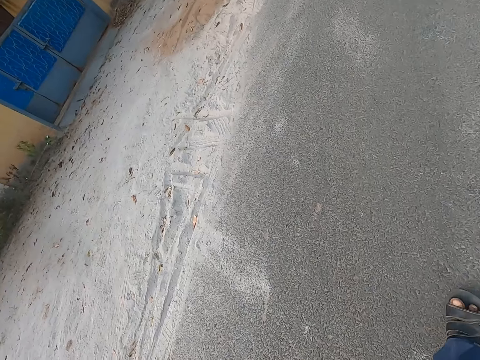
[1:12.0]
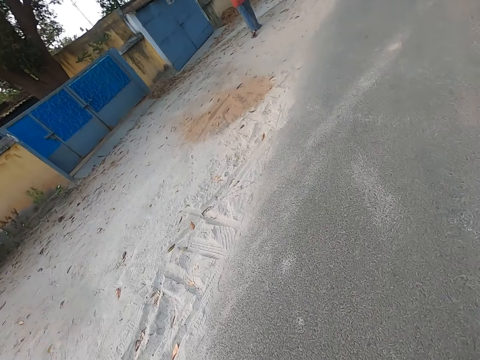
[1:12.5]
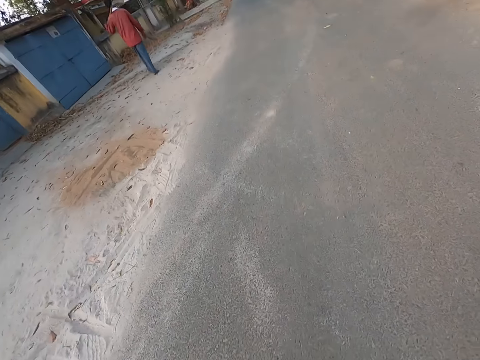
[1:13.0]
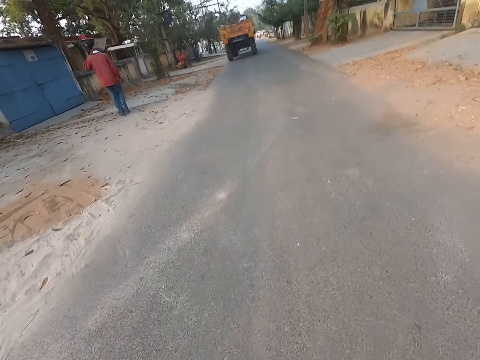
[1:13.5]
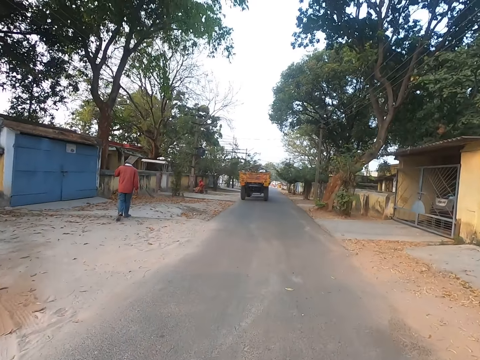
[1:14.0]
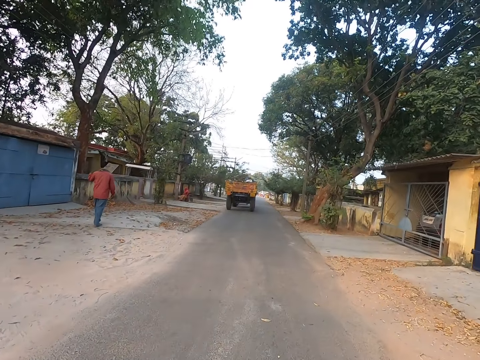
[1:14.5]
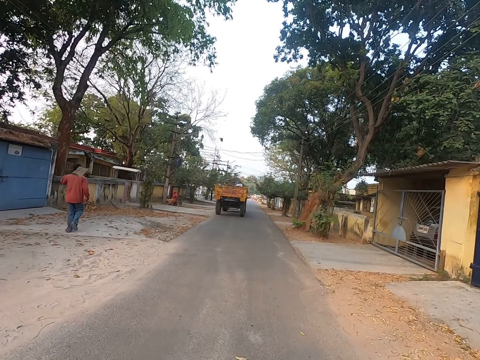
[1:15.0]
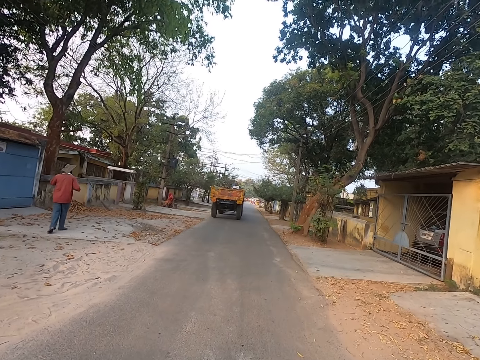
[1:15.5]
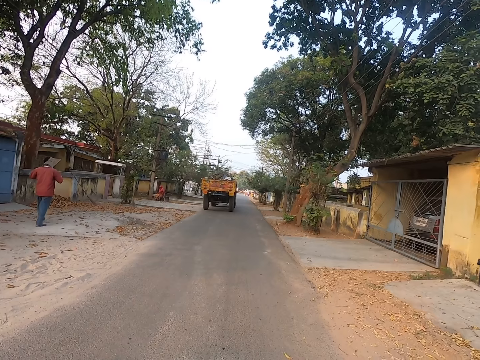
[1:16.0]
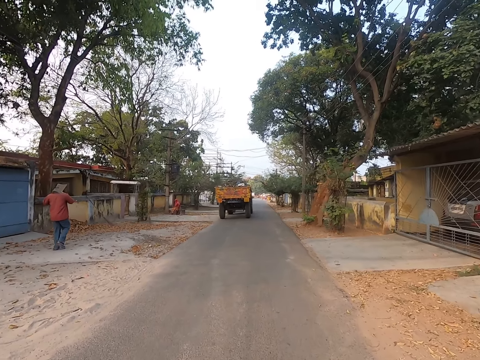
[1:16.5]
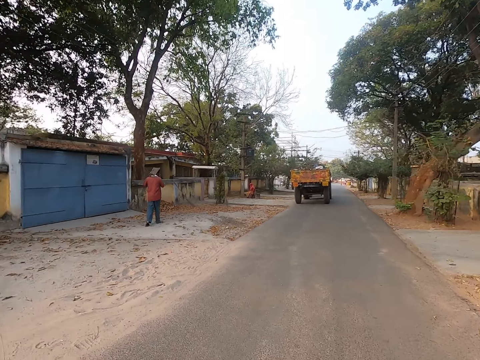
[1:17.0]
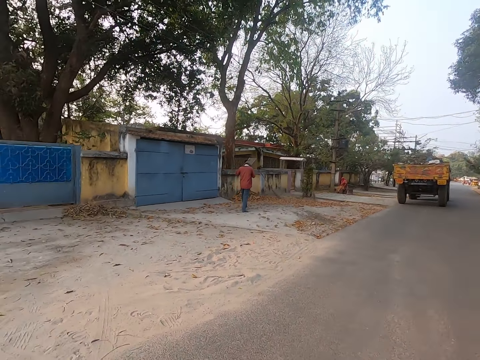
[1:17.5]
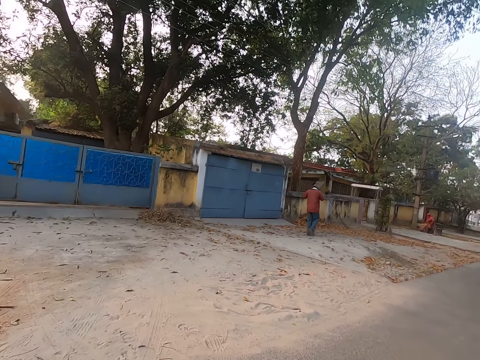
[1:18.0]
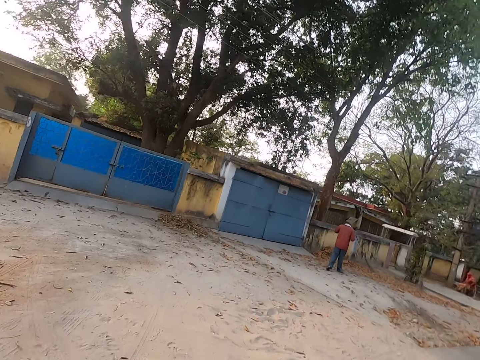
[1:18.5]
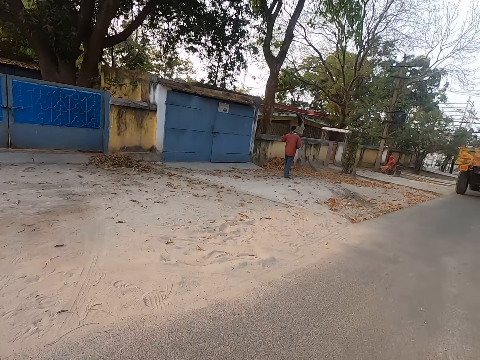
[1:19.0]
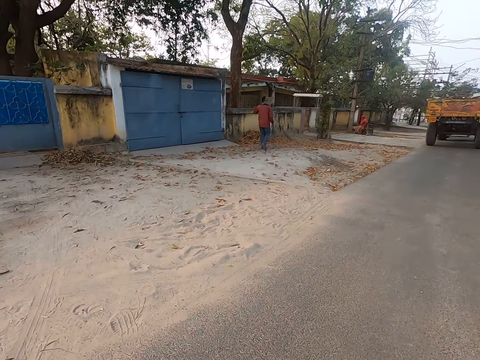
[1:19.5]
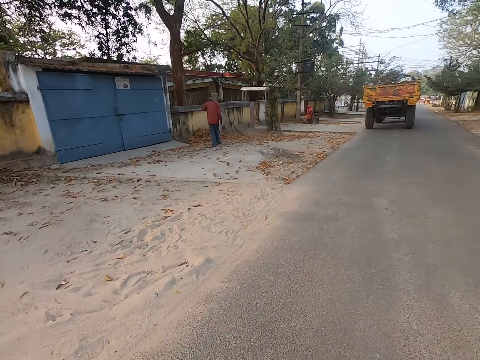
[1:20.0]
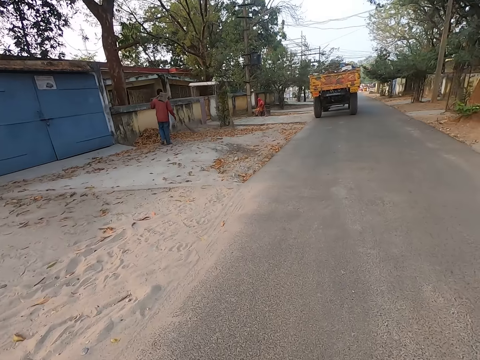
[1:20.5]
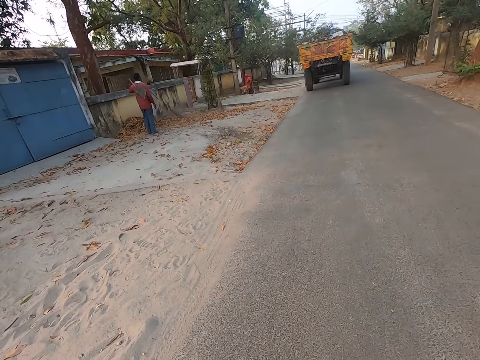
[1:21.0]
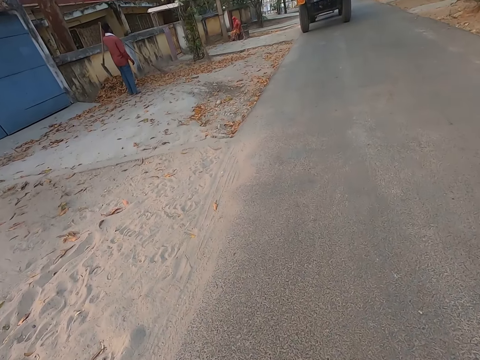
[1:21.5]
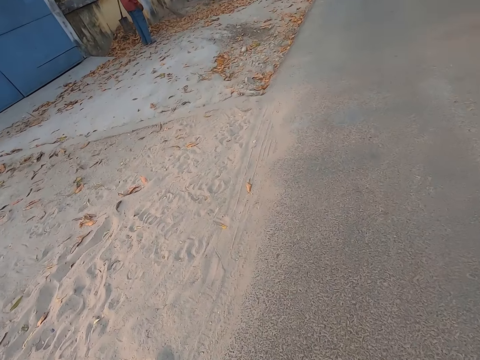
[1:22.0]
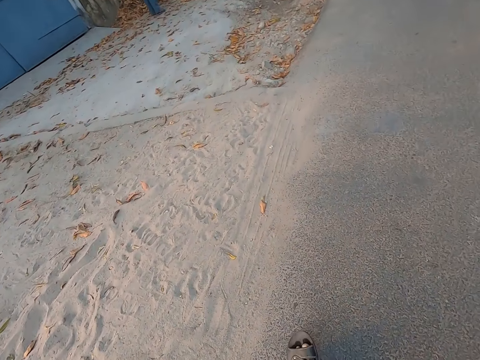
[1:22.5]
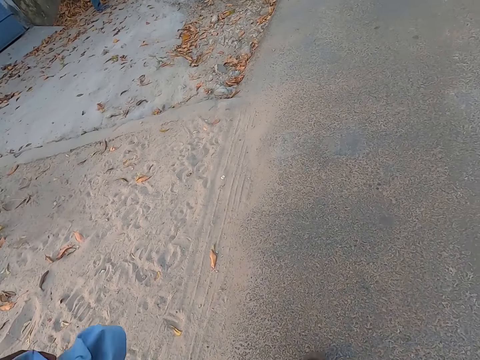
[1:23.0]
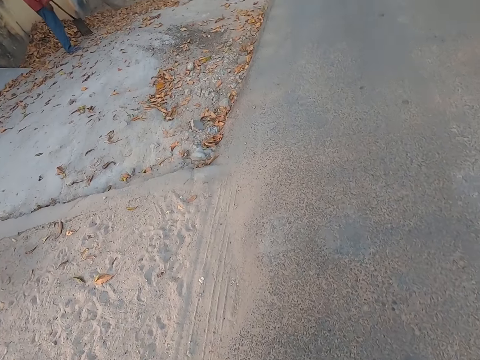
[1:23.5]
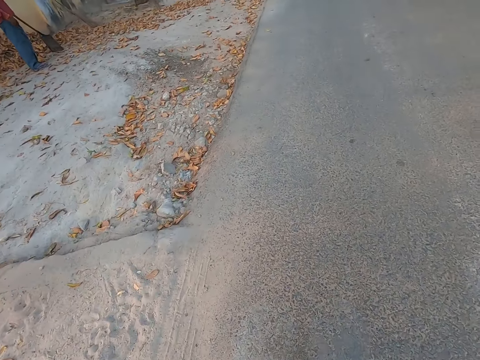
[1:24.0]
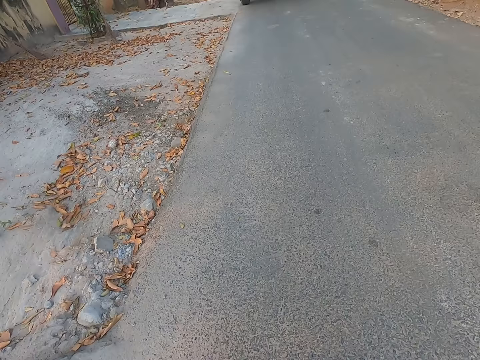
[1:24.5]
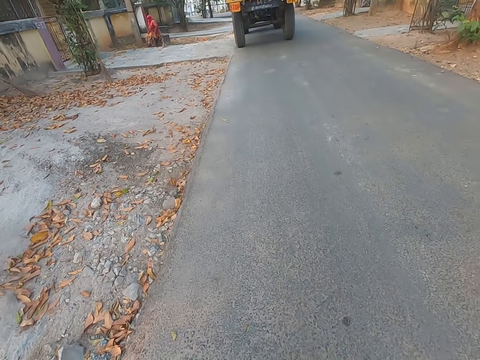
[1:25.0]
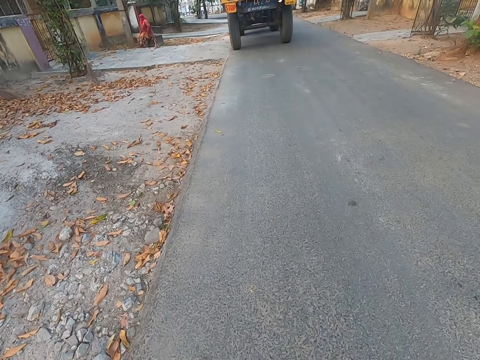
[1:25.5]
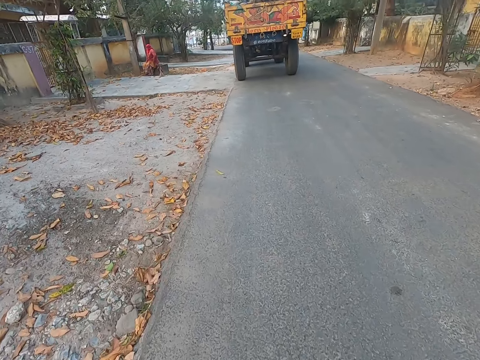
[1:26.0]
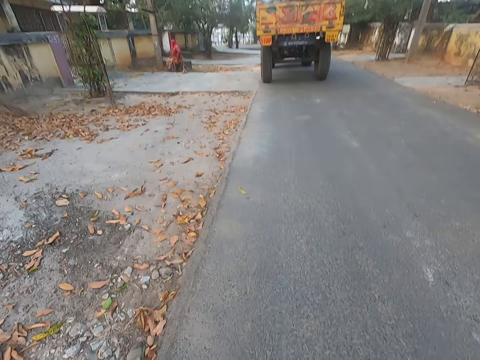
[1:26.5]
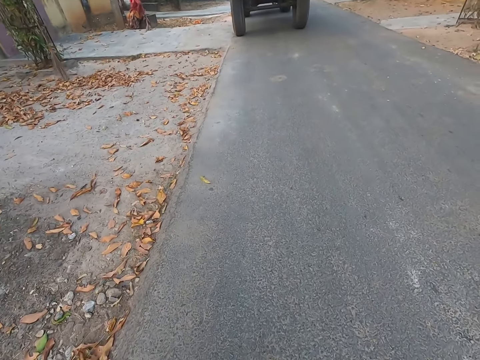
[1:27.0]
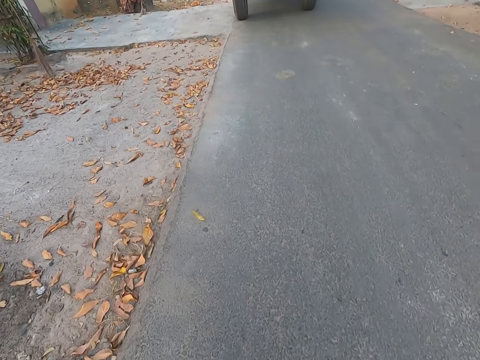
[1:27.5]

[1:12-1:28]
A man walks around the road. The camera wearer looks around the road and walks around the road. The man stands on the road. The camera wearer walks around the road.

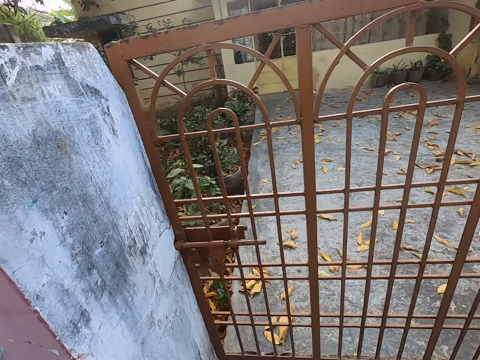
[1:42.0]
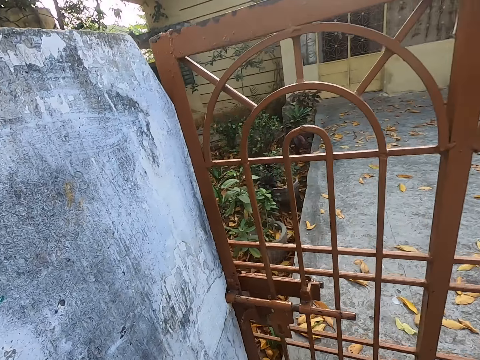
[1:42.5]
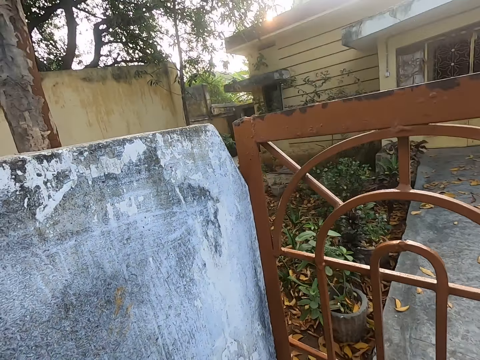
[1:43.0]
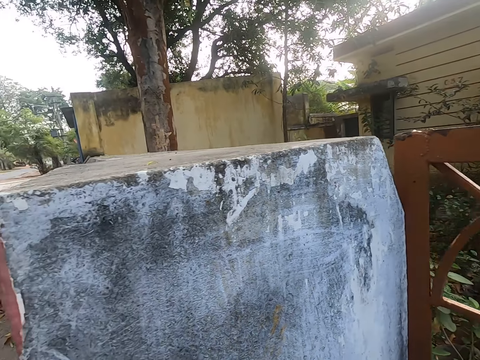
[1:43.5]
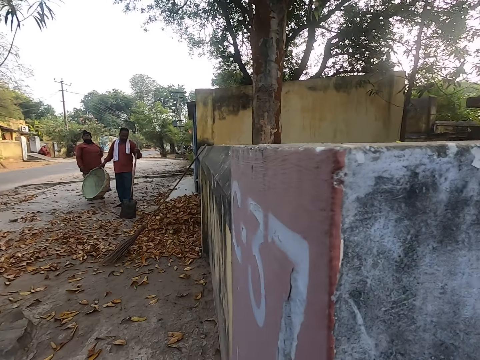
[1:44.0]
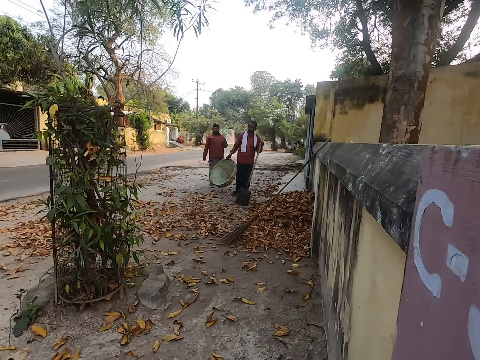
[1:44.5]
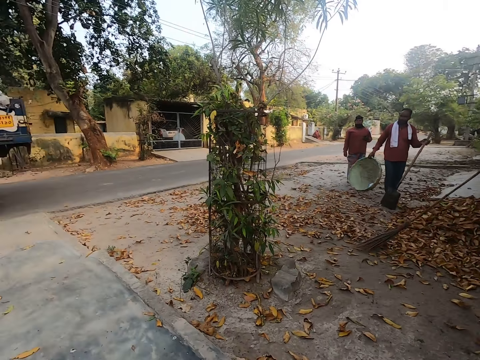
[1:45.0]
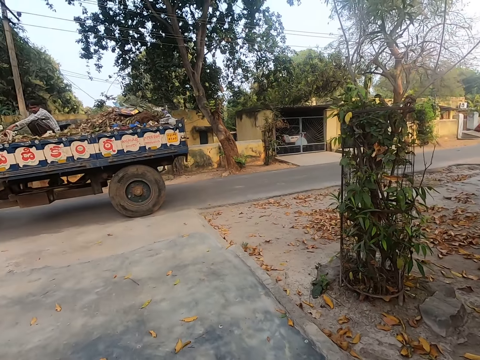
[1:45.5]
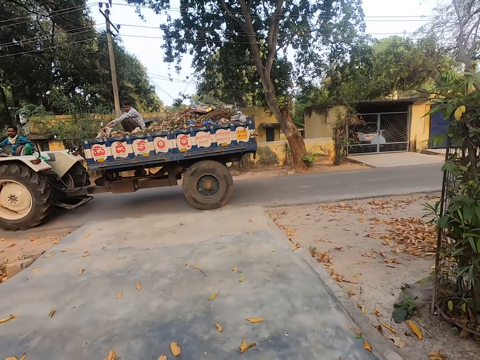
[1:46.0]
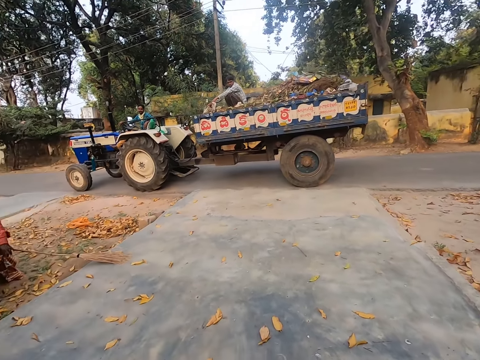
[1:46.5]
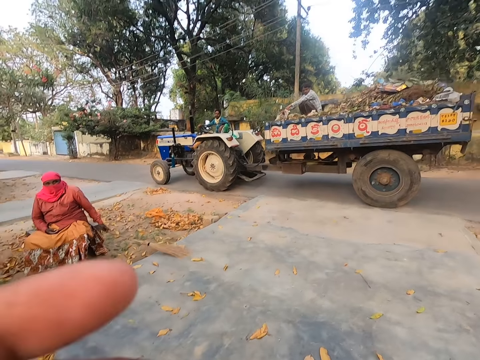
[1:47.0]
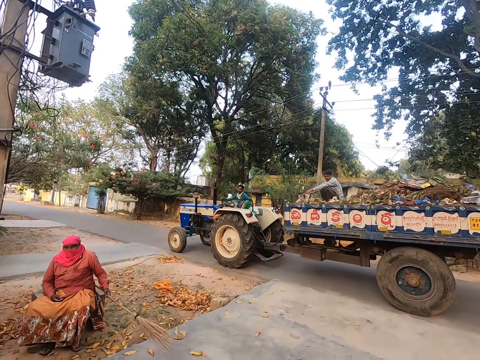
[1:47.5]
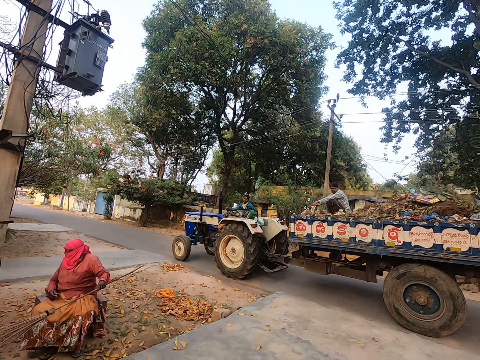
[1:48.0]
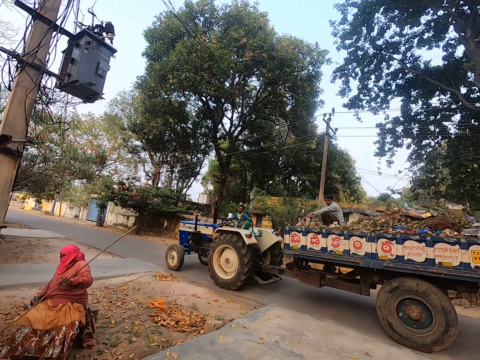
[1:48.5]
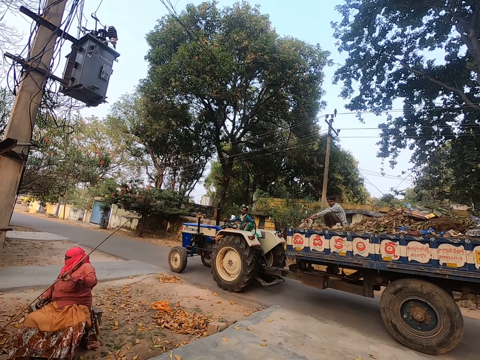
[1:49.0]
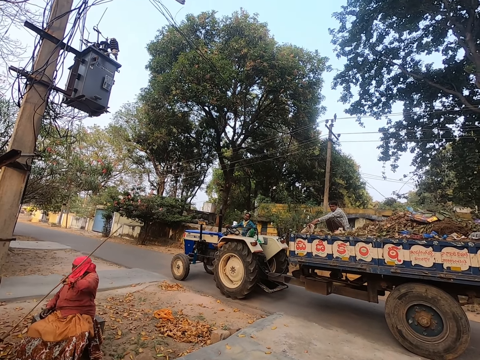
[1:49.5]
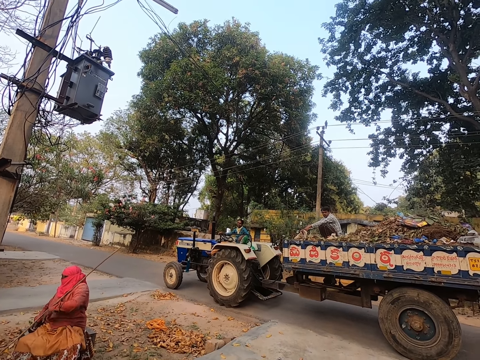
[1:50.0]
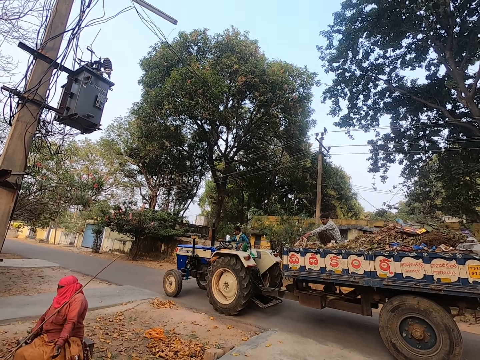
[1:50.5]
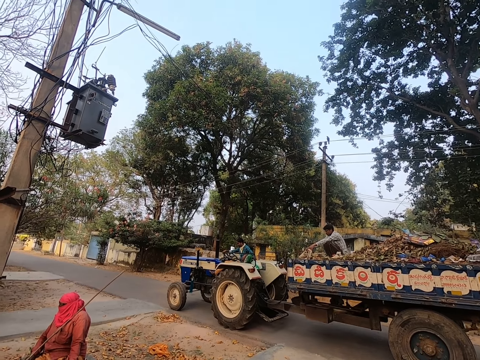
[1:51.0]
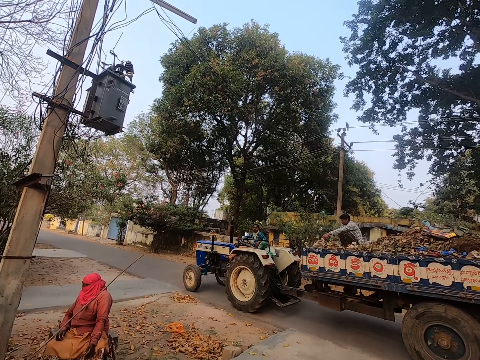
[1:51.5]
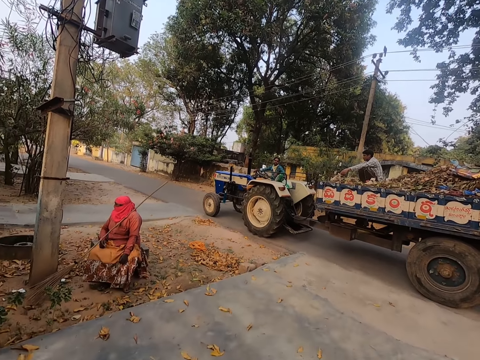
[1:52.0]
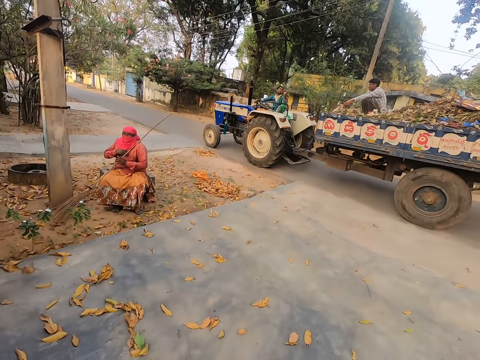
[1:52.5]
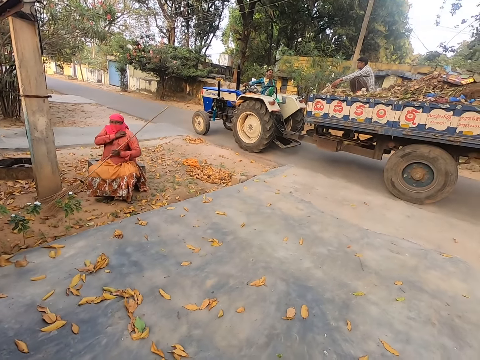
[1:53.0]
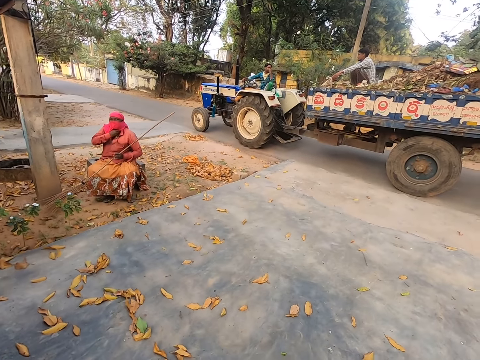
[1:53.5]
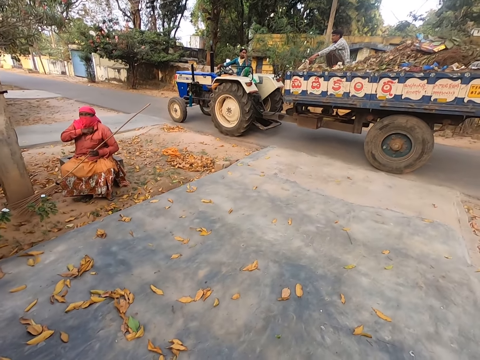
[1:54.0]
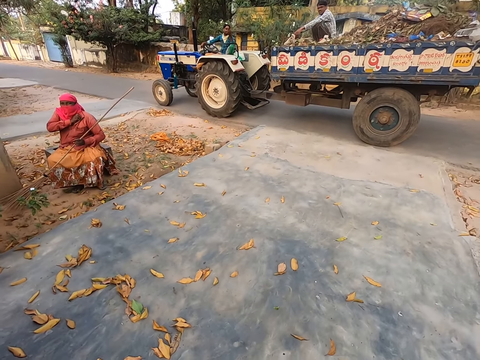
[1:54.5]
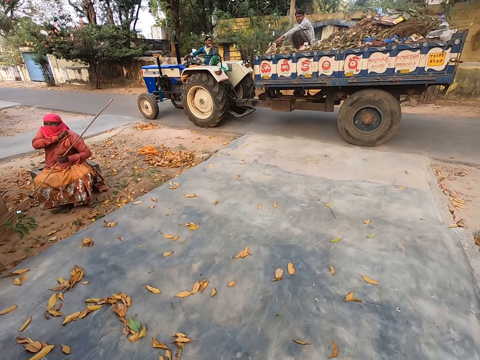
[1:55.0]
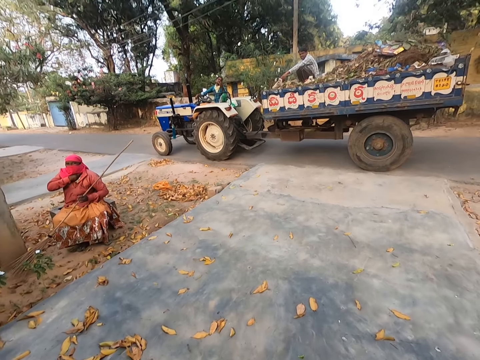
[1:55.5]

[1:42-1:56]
A man walks on the road. Another man walks on the road. The camera wearer looks around the road, stops, and talks to a third man. The third man looks around the road and talks to the camera wearer.
